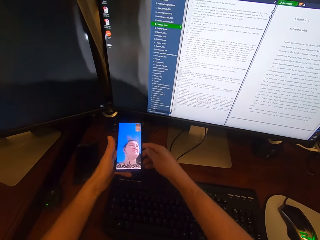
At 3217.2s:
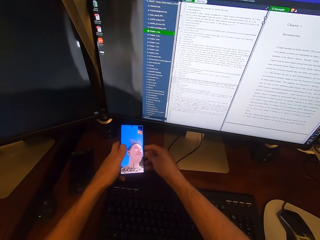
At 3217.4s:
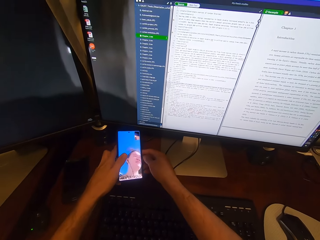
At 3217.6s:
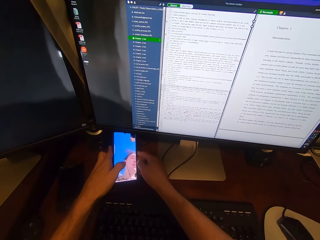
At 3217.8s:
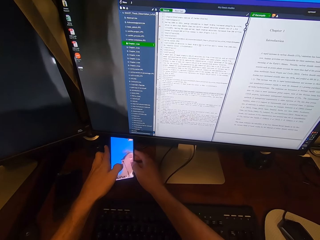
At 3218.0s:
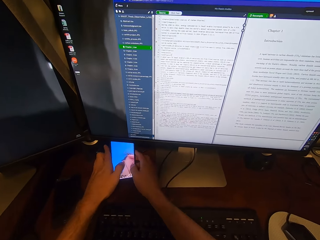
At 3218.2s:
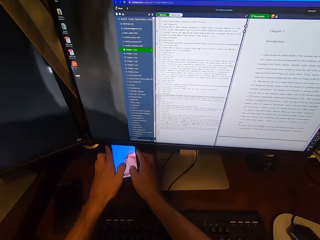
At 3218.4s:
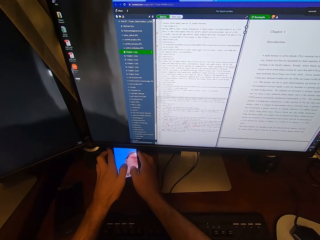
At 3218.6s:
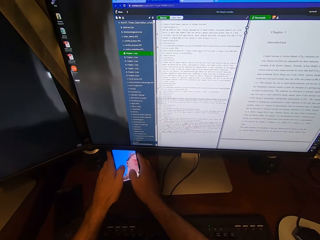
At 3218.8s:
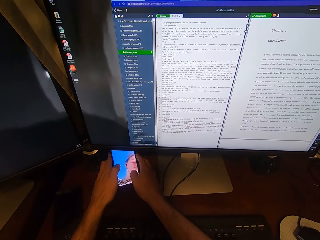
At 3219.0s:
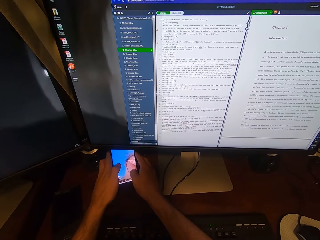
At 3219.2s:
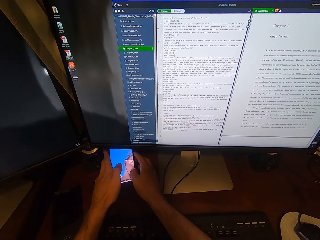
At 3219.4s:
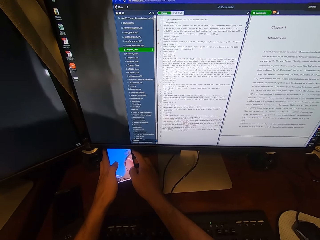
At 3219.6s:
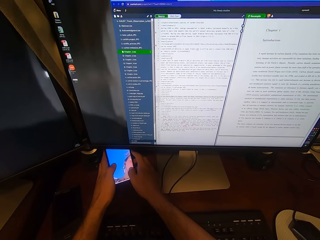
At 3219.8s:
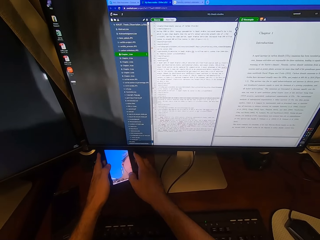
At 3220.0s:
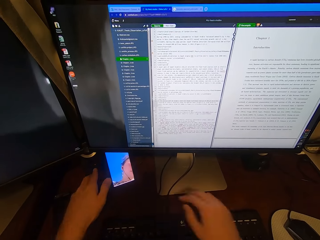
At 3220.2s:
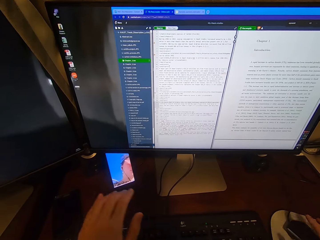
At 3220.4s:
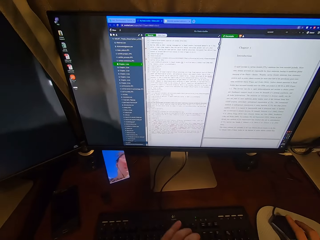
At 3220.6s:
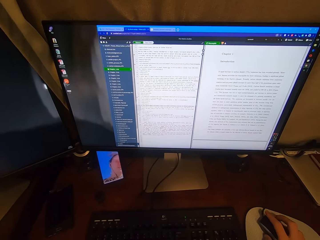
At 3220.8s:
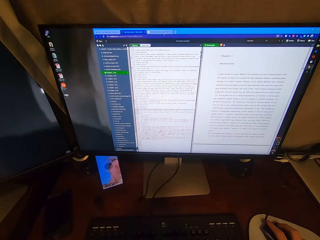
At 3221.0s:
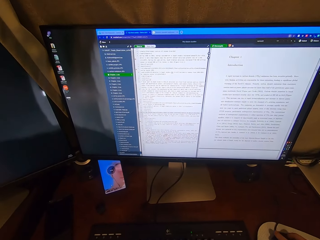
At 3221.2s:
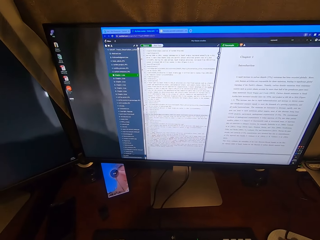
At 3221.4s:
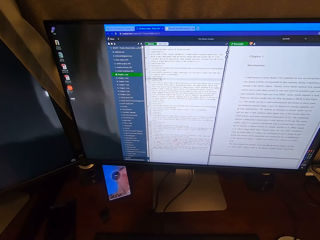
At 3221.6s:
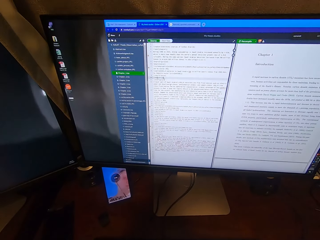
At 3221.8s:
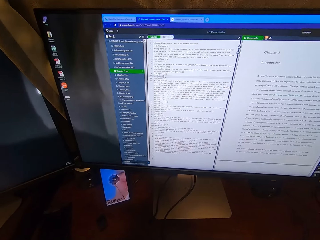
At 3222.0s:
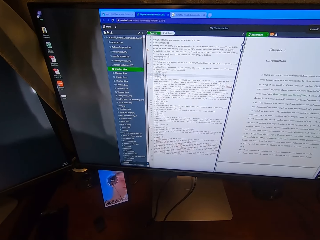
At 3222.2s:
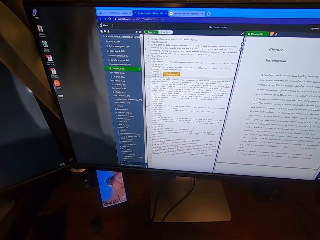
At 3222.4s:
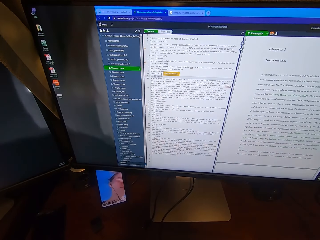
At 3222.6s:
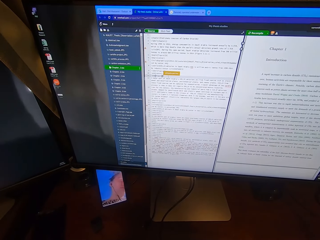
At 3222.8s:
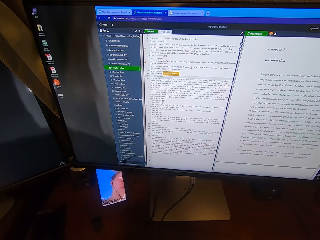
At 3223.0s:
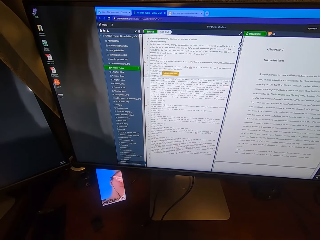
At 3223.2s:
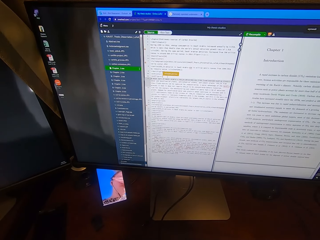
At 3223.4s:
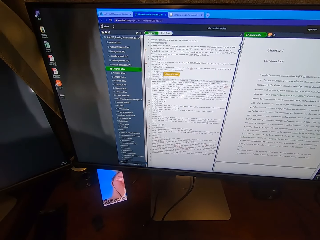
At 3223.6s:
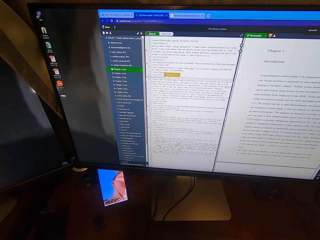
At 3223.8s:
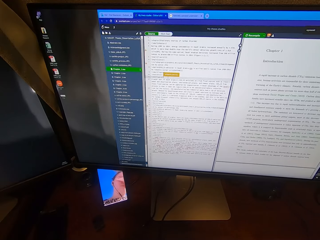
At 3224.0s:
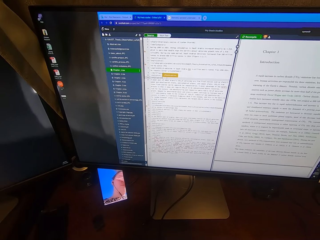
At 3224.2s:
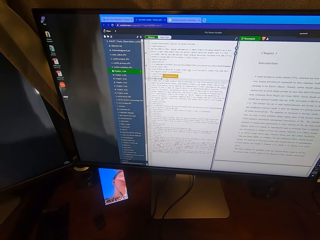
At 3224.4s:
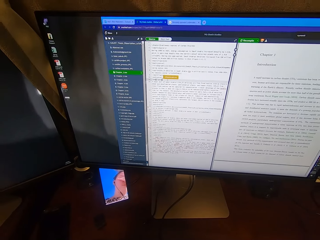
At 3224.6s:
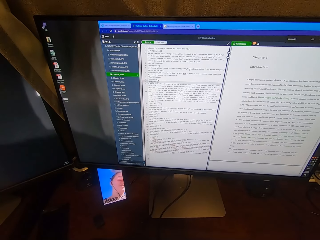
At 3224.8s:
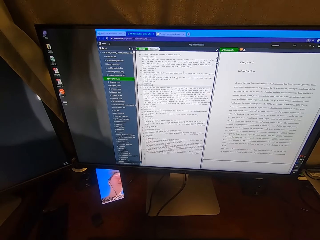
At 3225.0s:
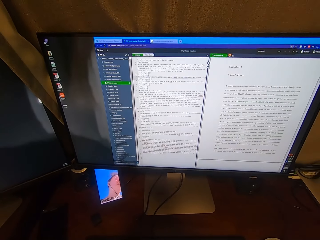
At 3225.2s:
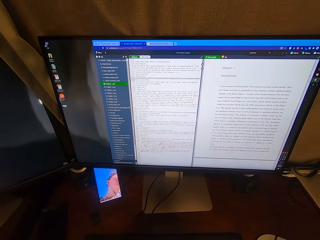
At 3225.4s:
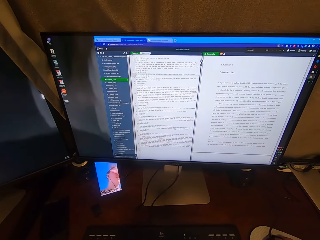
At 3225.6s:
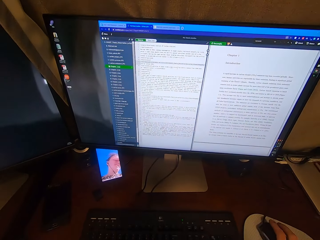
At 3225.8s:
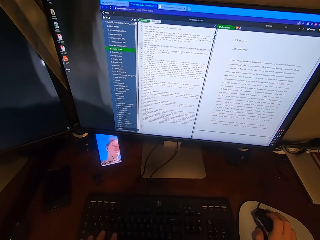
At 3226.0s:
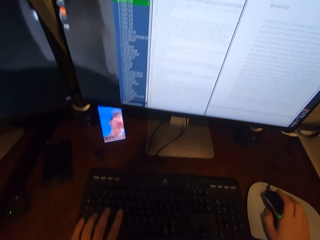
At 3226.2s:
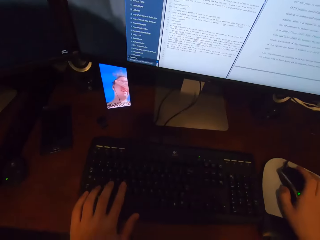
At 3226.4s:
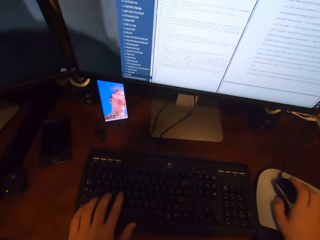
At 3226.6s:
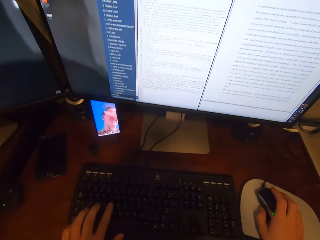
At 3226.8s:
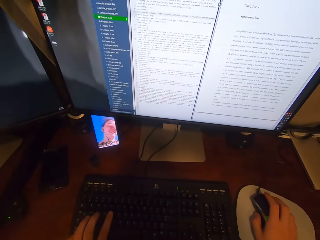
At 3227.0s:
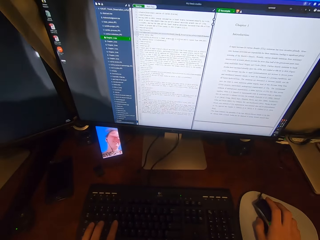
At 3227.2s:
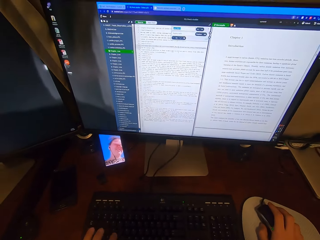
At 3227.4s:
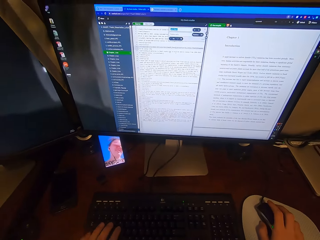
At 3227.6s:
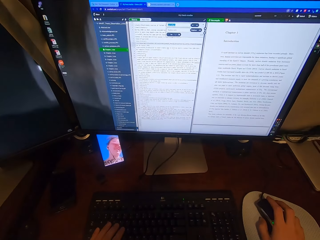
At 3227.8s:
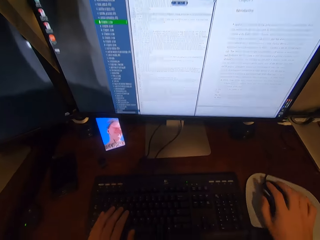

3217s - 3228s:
The camera wearer holds the phone with his hands. He places the phone on the desk with his hands. He holds the USB mouse attached to the desktop computer with his right hand. He scrolls the computer. He clicks on the USB mouse attached to the desktop computer with his right hand.

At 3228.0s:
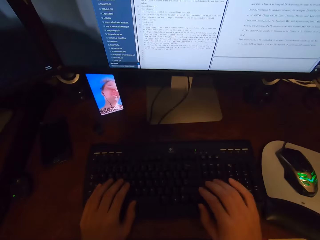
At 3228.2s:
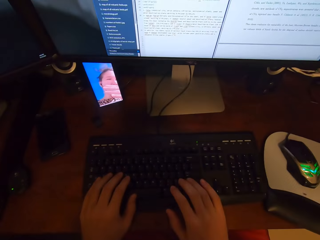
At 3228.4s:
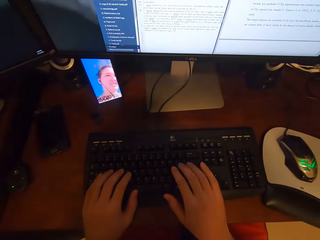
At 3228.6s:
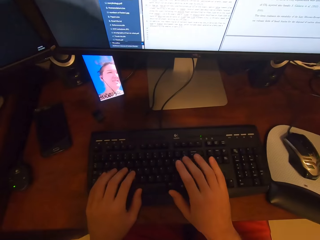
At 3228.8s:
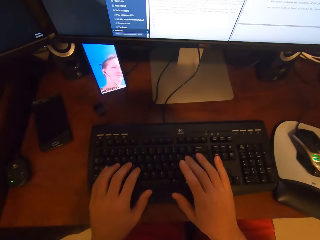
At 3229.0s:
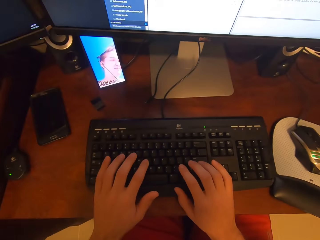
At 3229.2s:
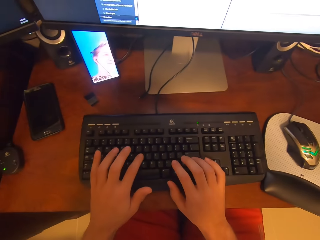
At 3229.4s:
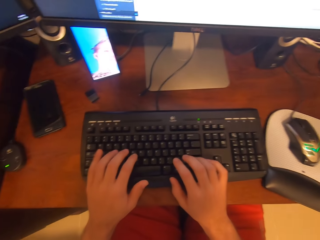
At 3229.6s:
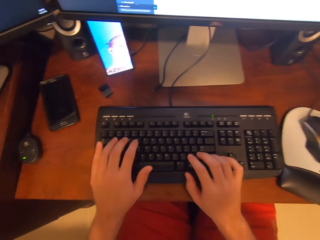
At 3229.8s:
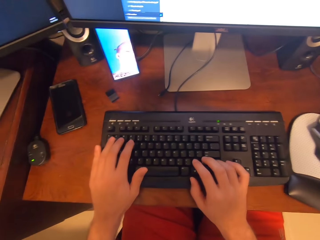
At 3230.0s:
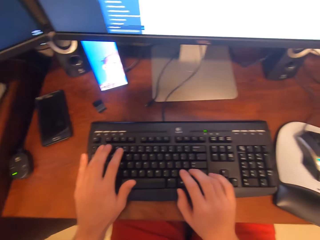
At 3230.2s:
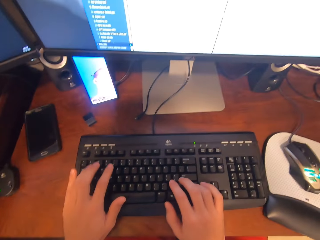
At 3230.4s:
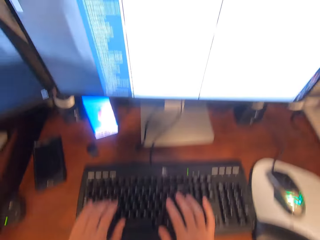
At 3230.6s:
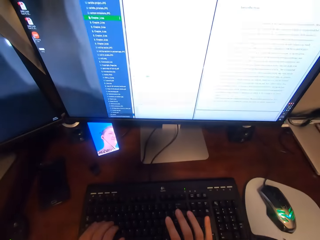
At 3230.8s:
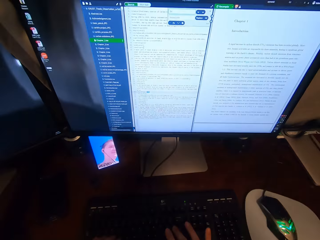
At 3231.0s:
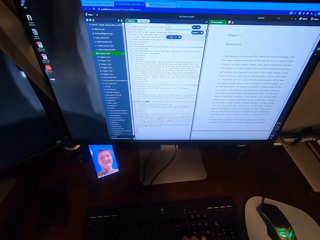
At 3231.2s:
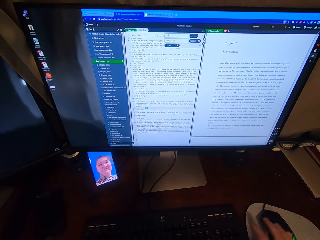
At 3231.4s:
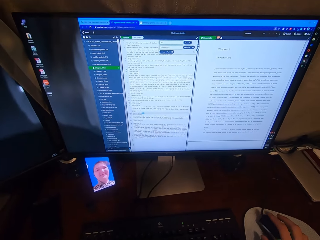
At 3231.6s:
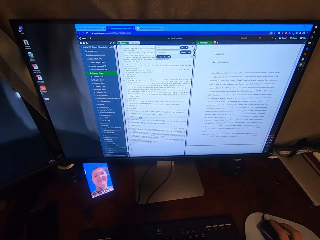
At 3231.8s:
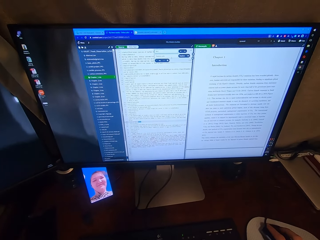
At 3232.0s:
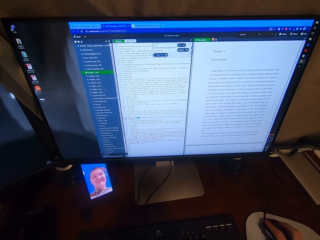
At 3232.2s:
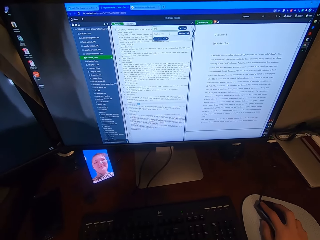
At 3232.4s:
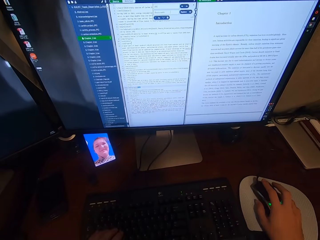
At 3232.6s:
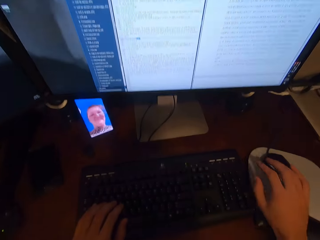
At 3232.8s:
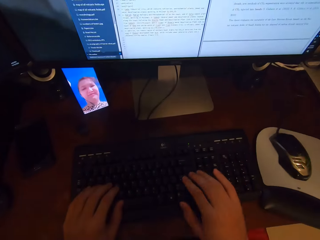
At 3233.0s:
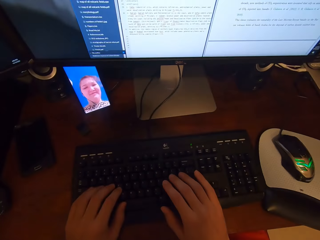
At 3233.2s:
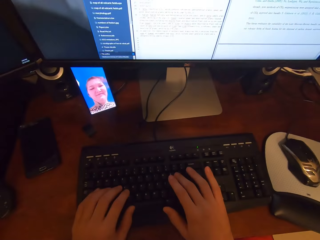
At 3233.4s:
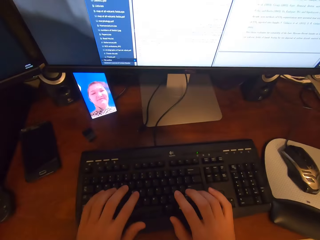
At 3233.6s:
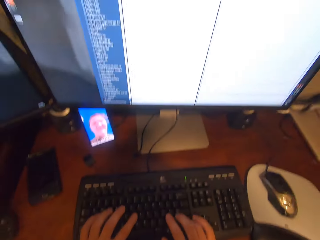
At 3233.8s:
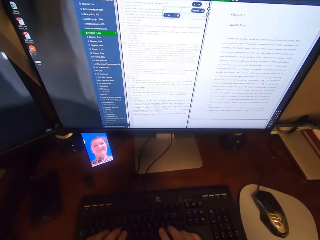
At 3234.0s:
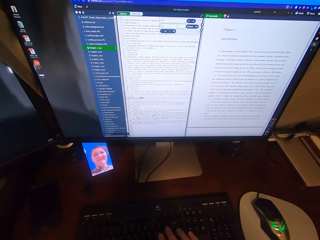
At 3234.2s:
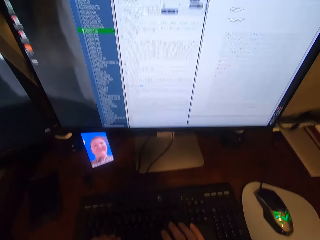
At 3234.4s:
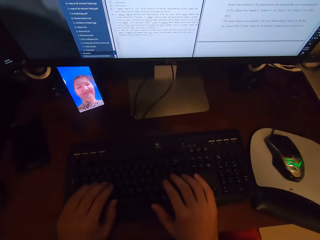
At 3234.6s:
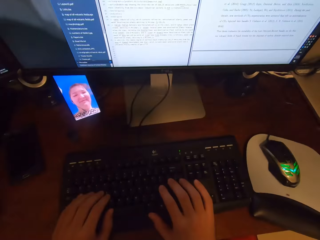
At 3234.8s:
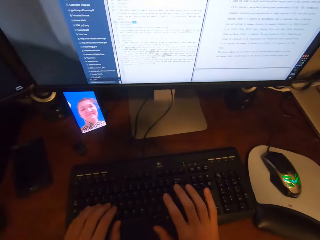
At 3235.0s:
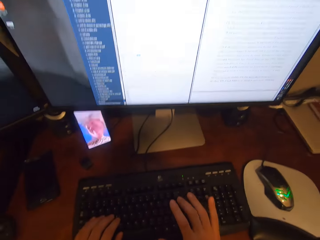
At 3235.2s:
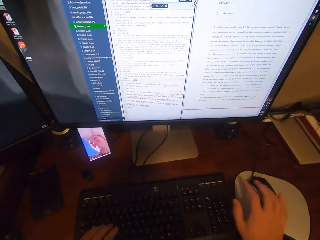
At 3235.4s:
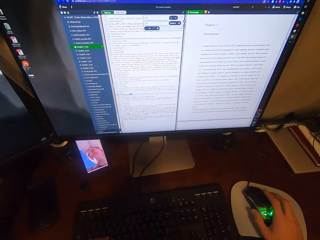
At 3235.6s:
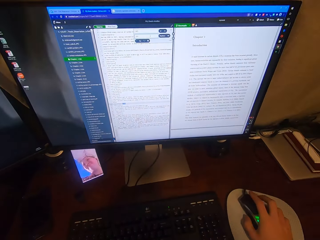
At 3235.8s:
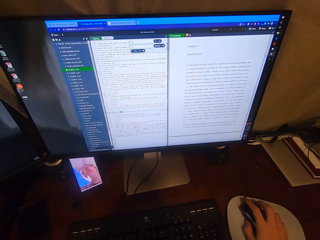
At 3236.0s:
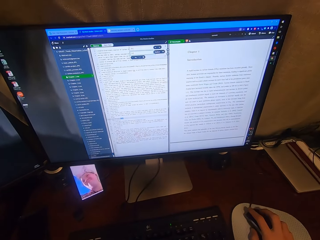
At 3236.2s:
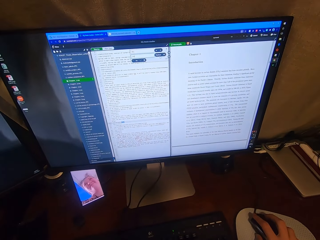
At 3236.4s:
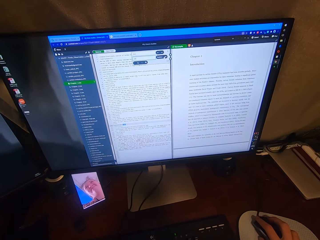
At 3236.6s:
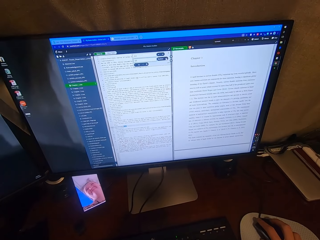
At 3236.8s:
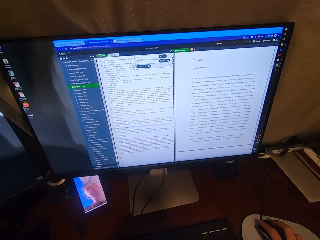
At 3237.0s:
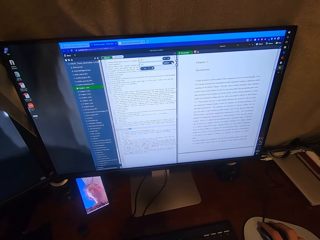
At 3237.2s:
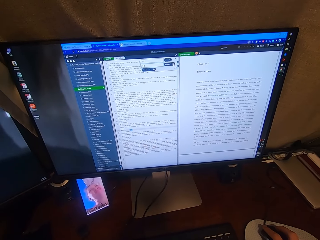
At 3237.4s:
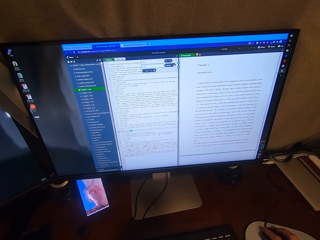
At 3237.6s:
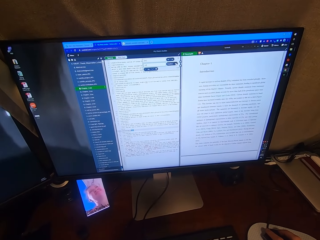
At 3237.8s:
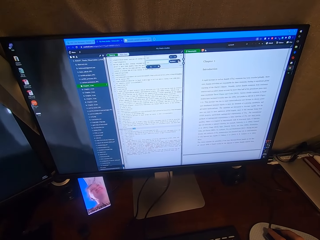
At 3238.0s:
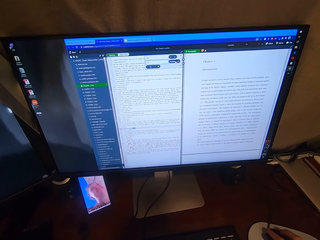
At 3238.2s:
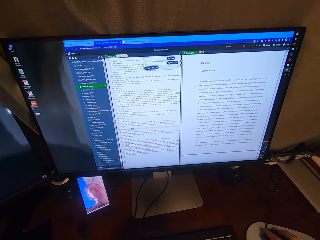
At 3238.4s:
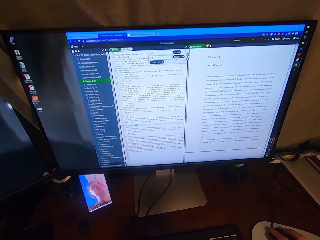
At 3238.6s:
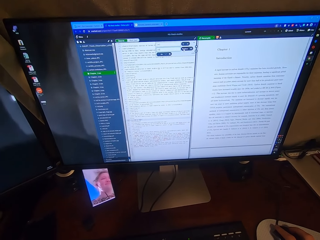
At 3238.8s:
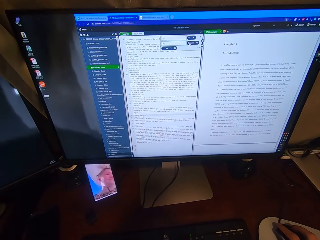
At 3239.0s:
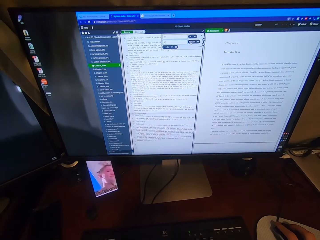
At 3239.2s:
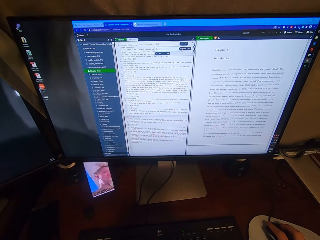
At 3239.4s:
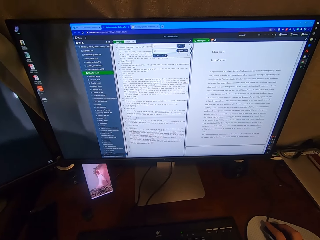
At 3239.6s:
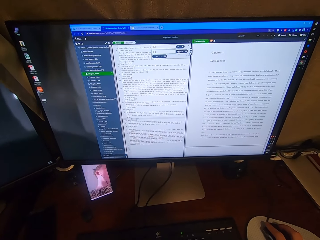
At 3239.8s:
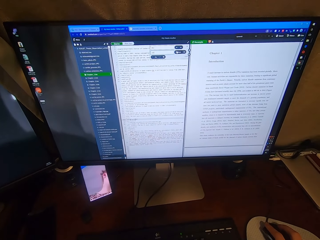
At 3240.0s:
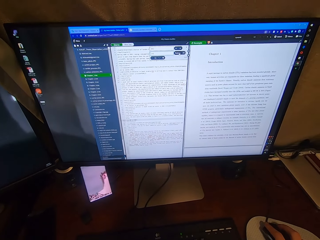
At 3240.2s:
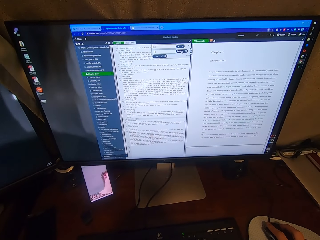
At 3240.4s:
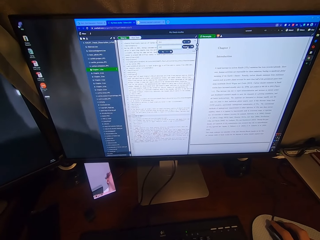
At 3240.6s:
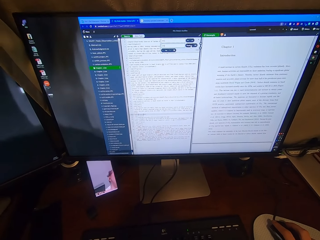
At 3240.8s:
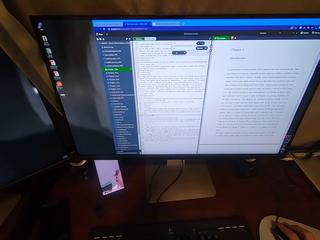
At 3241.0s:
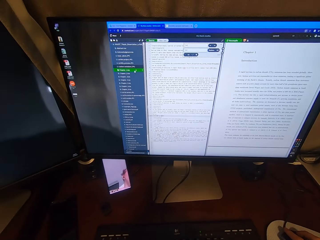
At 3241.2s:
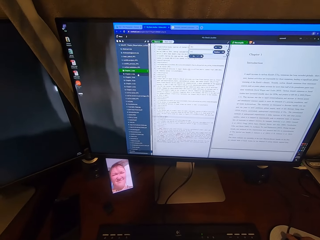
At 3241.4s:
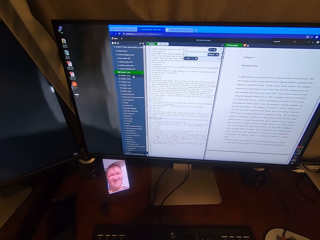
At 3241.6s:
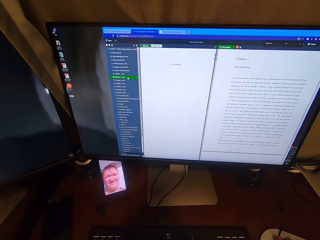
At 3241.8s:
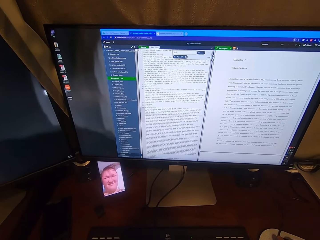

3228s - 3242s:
The camera wearer types on the keyboard attached to the desktop computer with his hands. He clicks on the USB mouse attached to the desktop computer with his right hand. He types on the keyboard attached to the desktop computer with his hands. He holds the USB mouse attached to the desktop computer with his right hand. He clicks on the USB mouse attached to the desktop computer with his right hand. He scrolls the computer.
